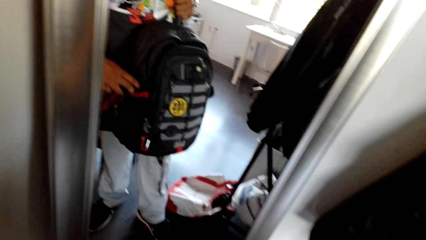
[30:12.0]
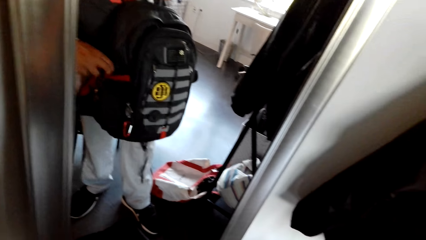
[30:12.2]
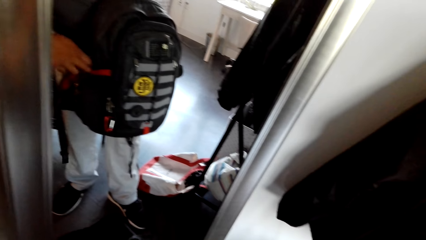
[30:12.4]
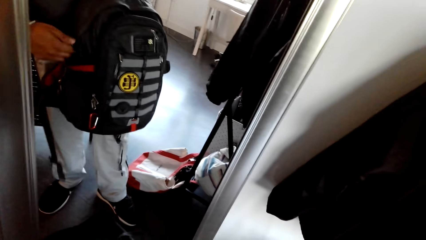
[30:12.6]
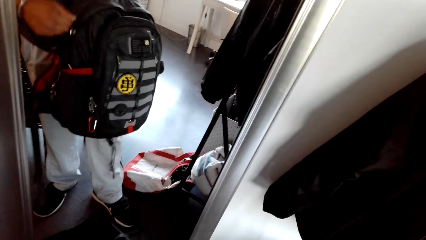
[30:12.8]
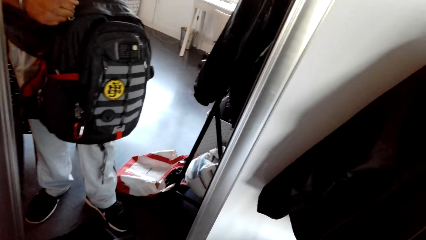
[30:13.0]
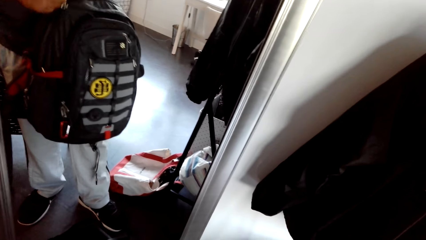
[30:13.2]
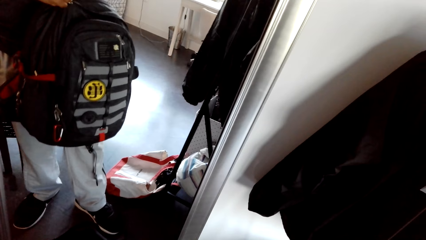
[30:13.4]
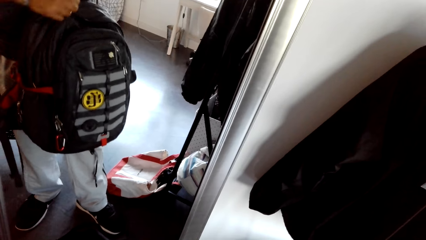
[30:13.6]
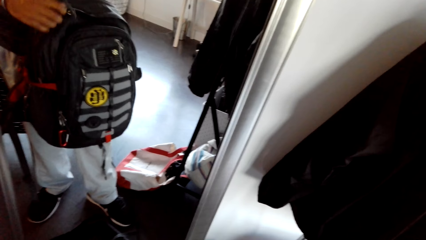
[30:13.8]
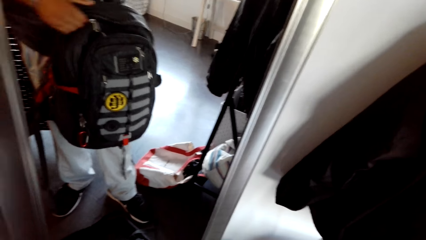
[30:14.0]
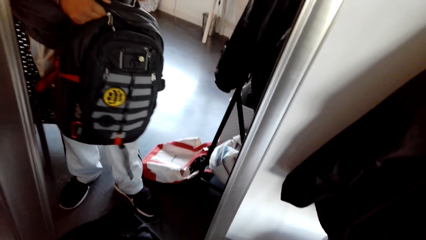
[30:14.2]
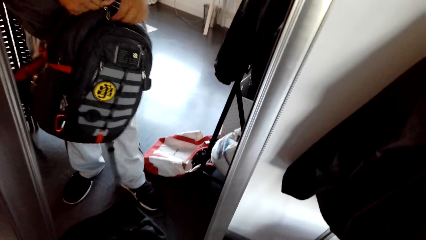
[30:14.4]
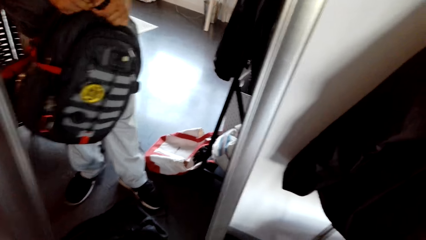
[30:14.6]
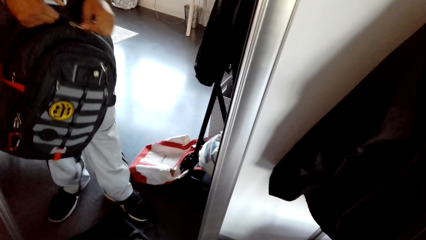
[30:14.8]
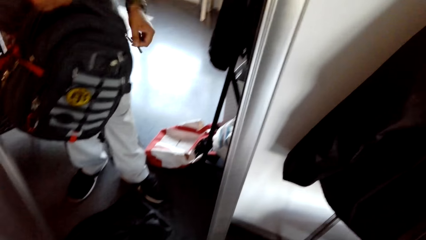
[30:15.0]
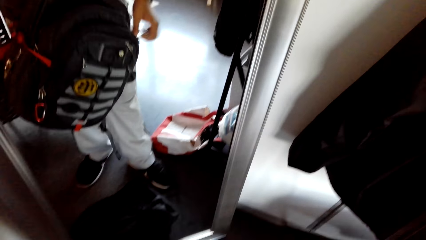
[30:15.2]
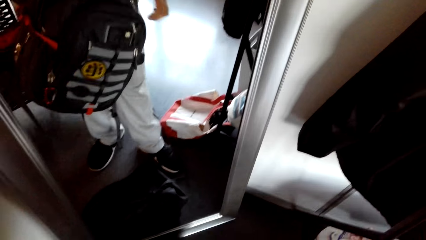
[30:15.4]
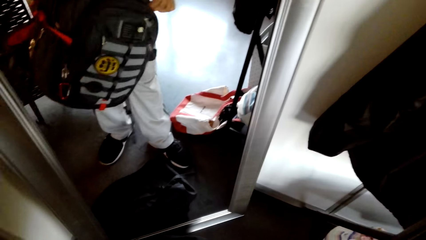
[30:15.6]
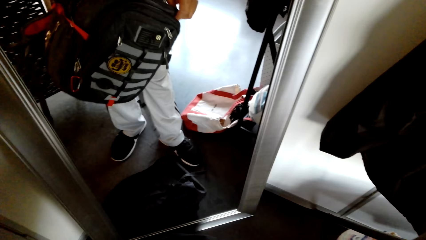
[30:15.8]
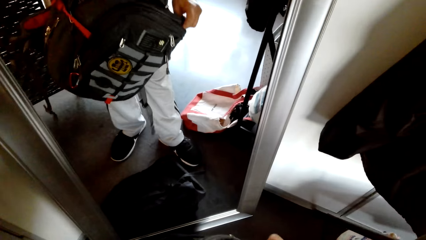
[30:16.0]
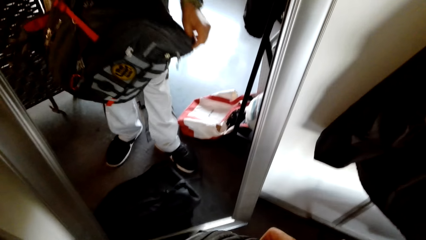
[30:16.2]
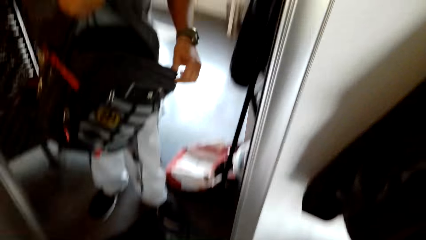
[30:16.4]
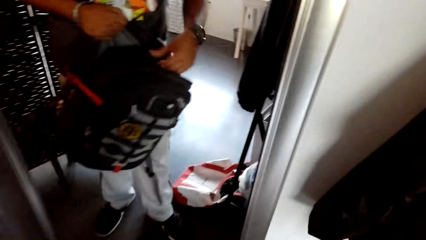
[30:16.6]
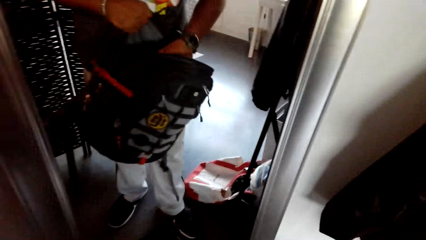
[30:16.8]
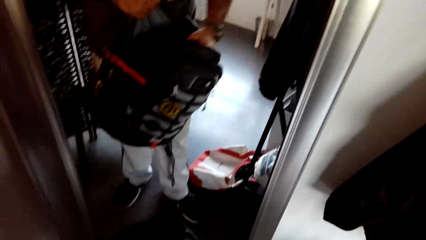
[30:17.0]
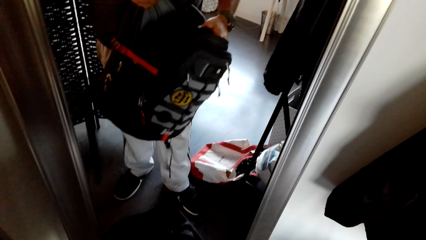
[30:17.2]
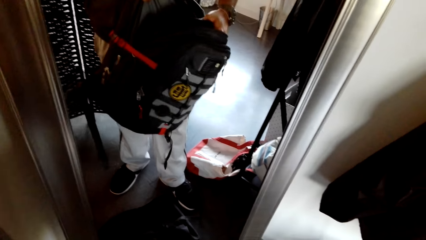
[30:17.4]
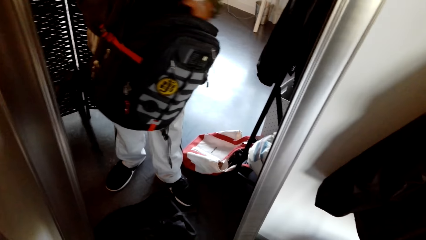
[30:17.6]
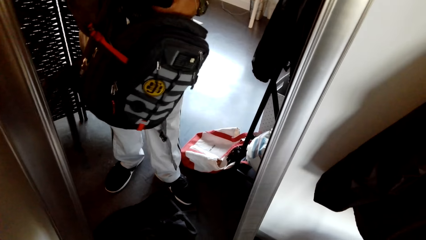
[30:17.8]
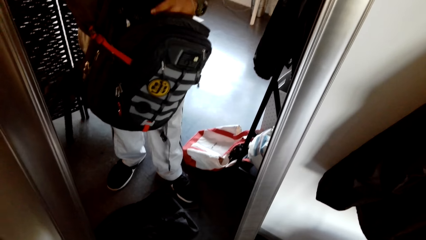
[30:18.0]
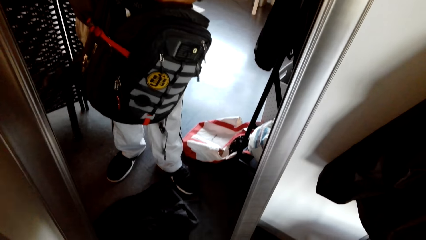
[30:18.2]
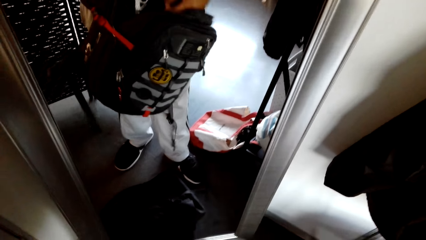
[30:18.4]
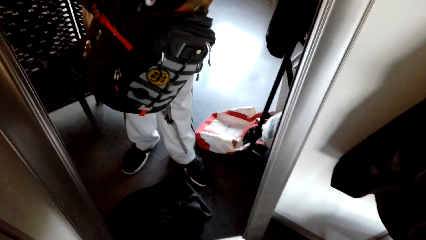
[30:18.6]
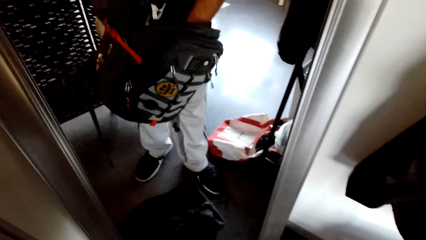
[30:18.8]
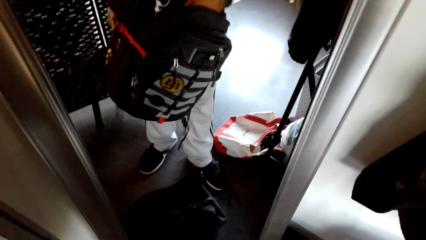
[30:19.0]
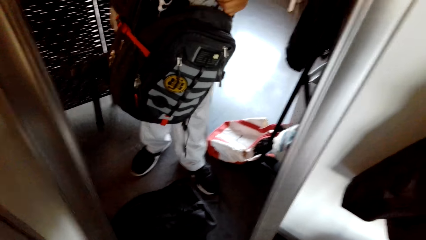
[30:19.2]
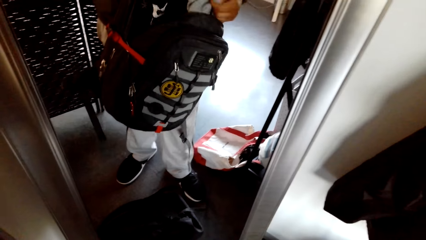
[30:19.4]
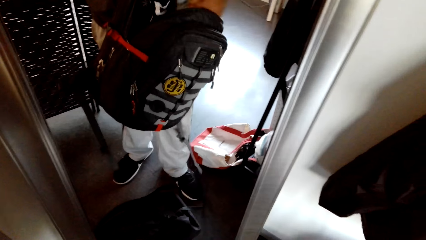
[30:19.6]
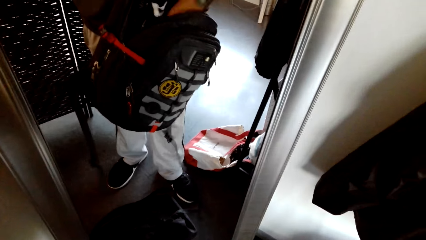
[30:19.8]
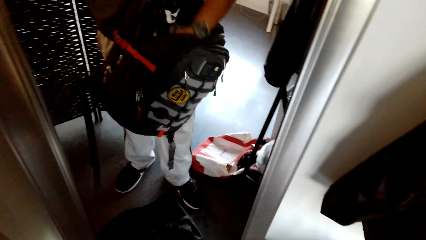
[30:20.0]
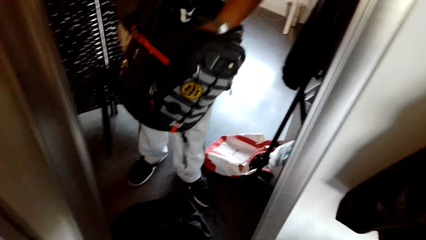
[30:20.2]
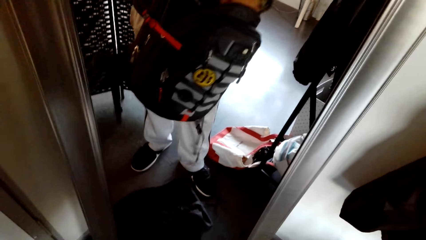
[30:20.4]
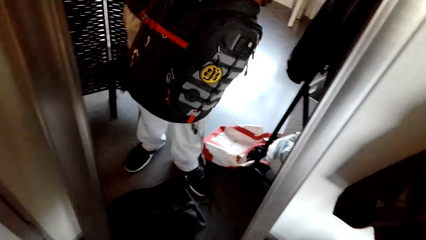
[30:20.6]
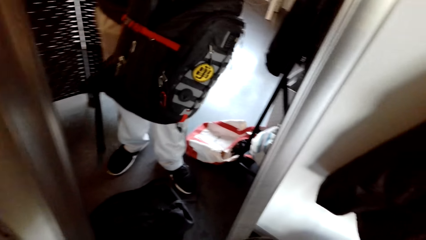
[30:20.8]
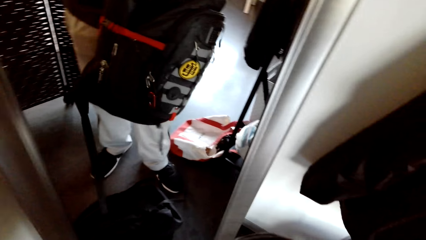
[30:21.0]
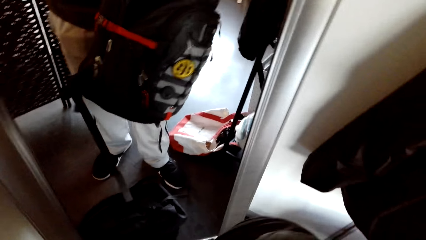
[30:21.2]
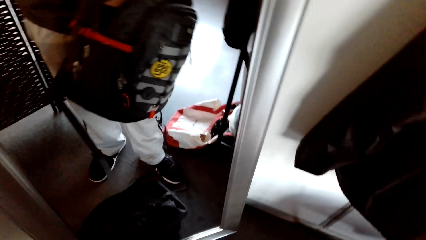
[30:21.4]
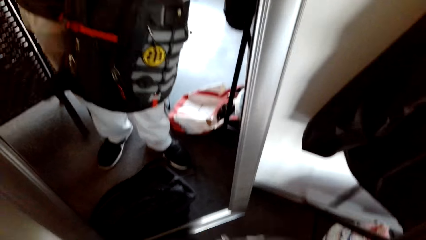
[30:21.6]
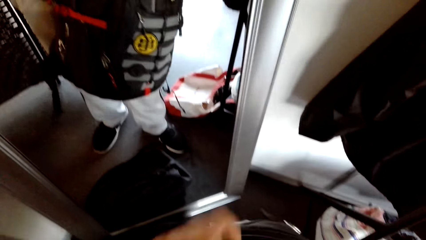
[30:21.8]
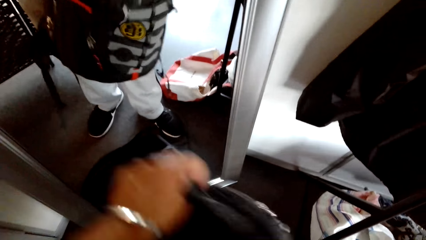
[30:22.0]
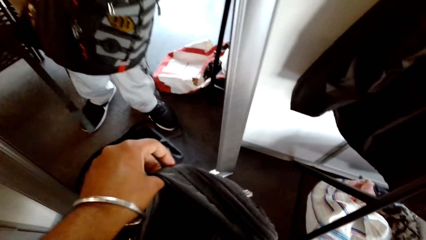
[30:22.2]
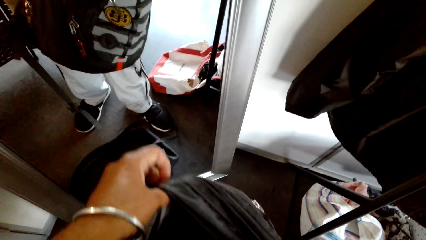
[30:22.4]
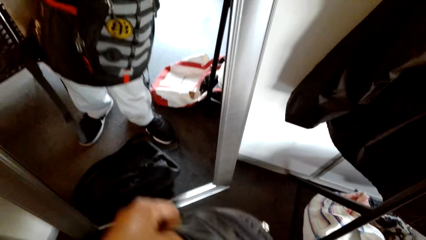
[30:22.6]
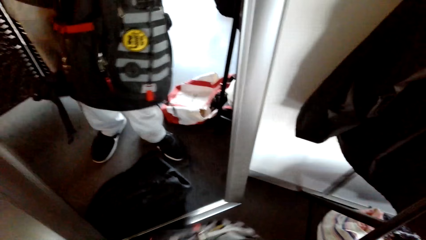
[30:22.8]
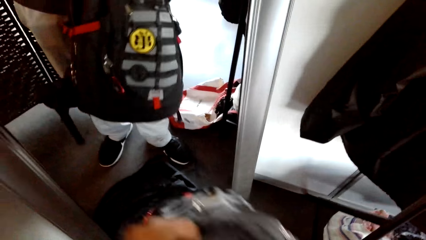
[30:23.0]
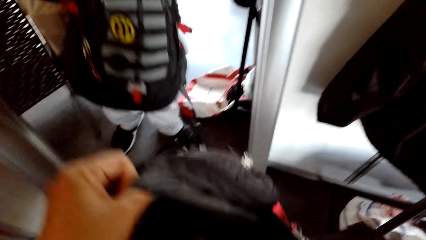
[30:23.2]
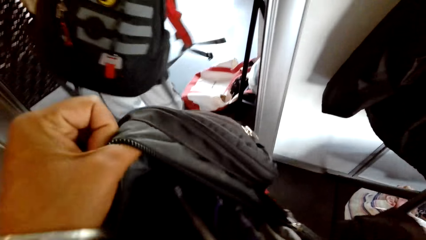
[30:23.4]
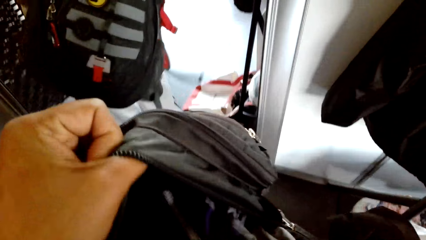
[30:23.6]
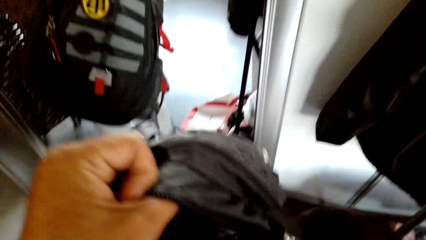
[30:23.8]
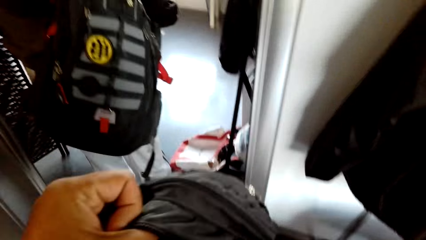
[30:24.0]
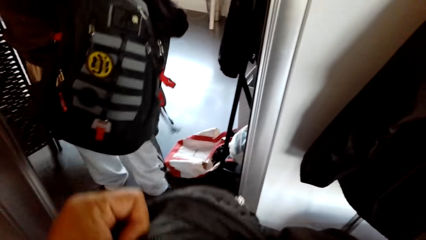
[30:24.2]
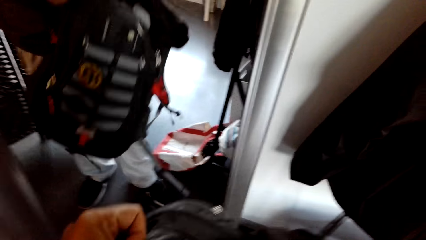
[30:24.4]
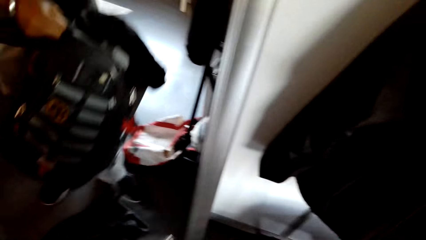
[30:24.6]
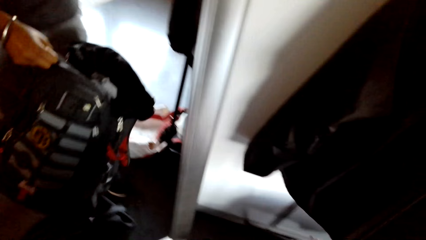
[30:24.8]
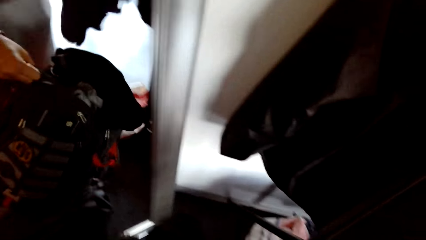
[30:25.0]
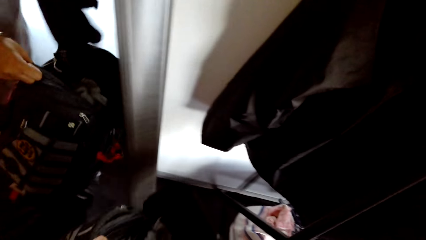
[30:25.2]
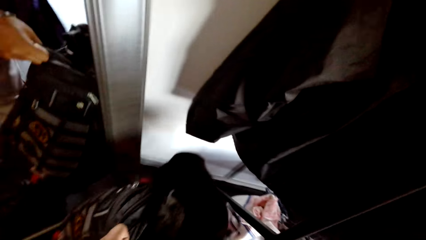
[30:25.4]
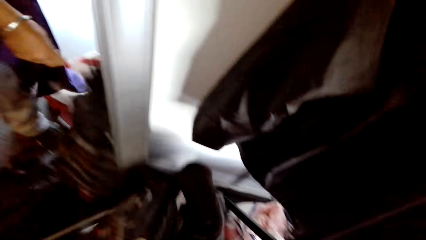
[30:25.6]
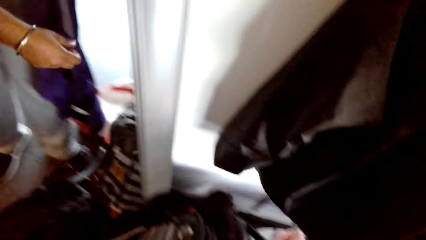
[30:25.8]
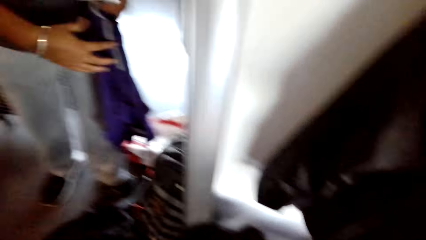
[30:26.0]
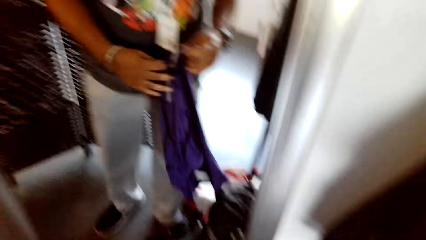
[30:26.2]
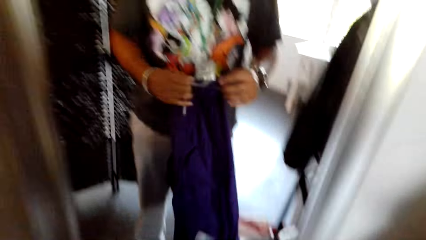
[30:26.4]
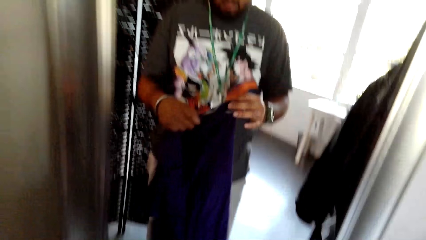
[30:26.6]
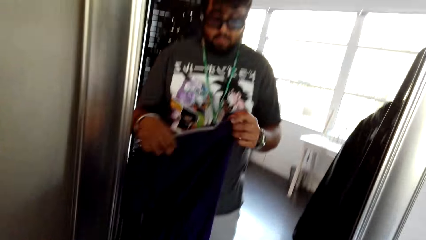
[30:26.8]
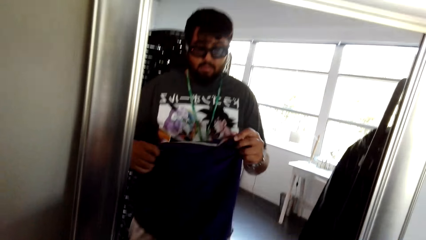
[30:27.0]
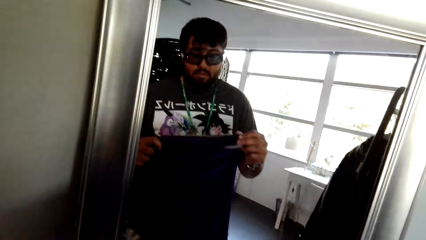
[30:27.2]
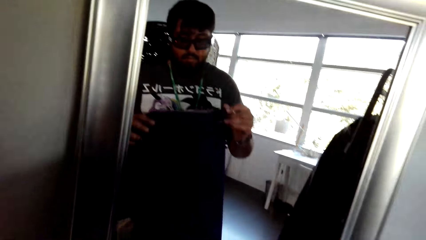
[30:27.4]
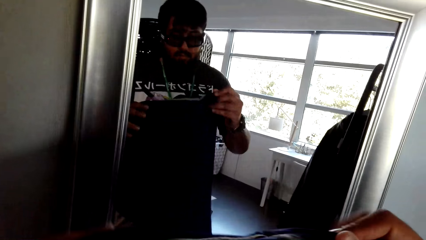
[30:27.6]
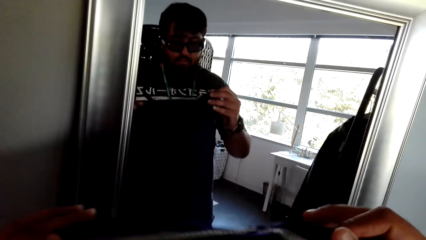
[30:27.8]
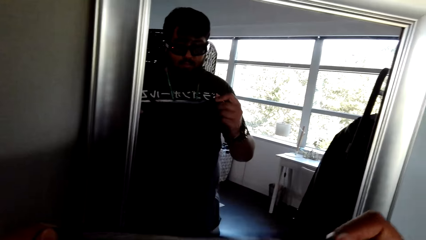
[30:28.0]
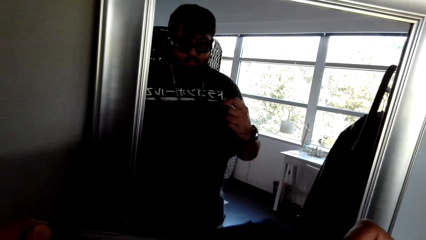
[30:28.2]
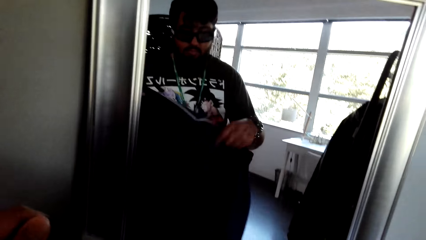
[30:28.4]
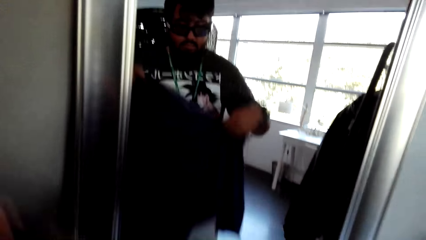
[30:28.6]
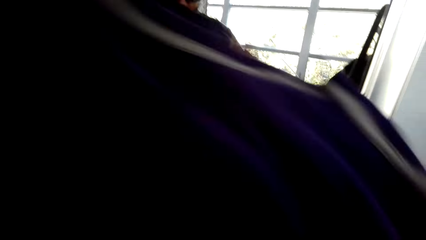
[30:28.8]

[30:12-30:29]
The camera wearer opens the bag. They open the zipper. They pick up the cloth from the bag. They pick up the cloth from the bag.
